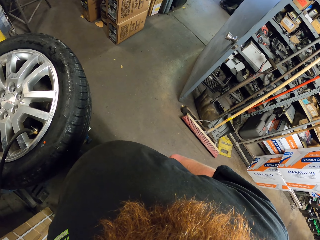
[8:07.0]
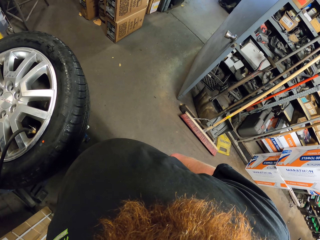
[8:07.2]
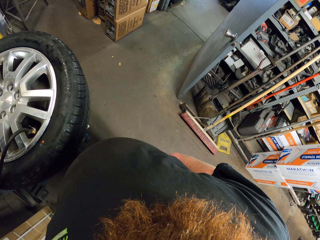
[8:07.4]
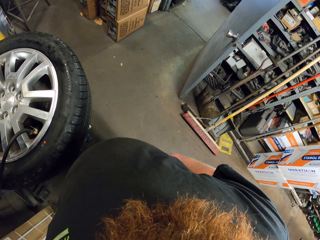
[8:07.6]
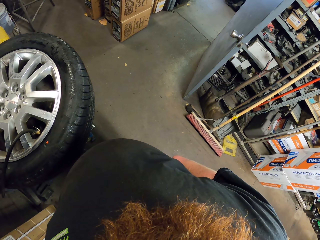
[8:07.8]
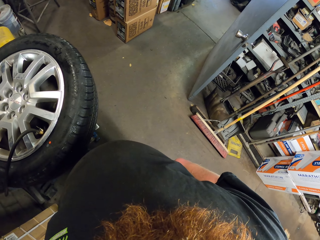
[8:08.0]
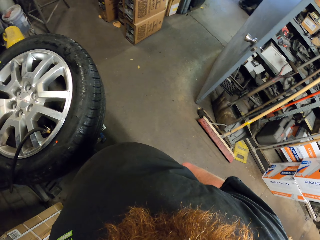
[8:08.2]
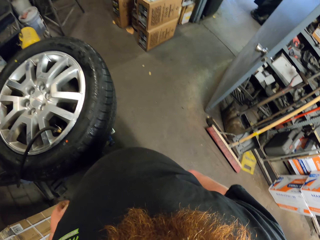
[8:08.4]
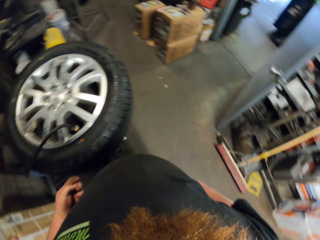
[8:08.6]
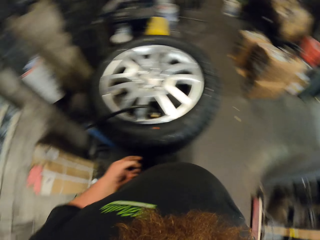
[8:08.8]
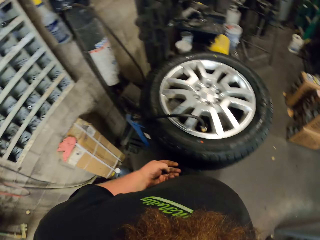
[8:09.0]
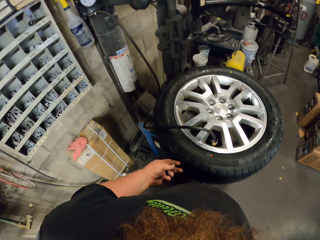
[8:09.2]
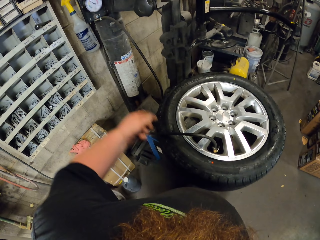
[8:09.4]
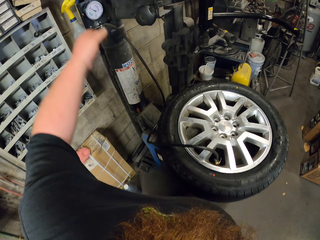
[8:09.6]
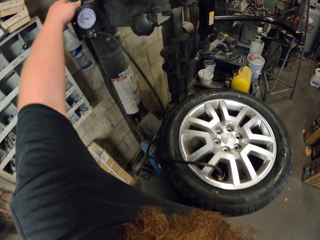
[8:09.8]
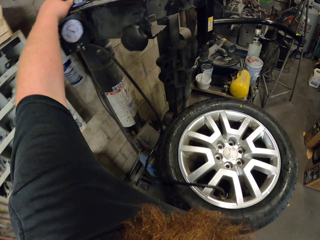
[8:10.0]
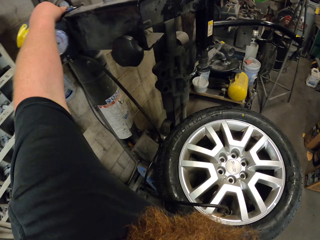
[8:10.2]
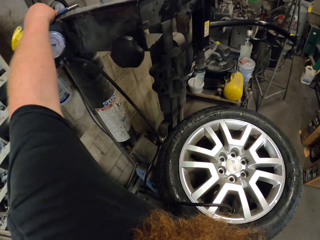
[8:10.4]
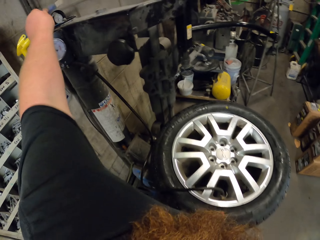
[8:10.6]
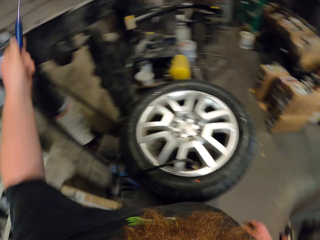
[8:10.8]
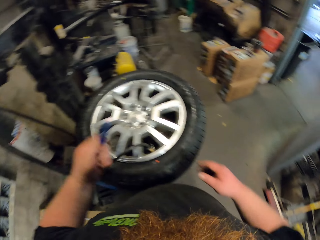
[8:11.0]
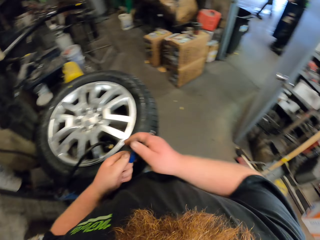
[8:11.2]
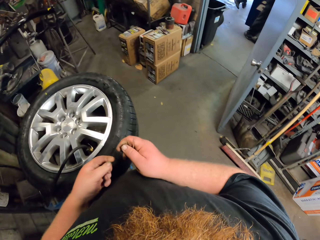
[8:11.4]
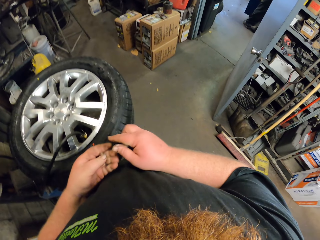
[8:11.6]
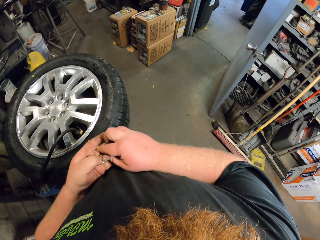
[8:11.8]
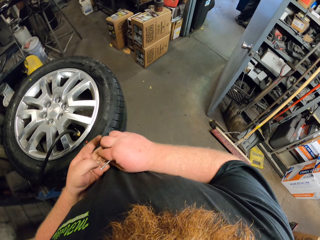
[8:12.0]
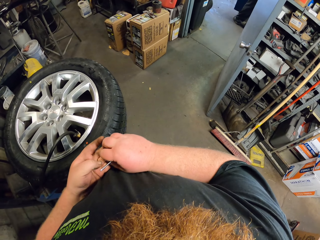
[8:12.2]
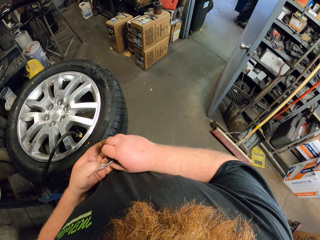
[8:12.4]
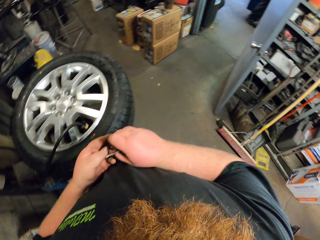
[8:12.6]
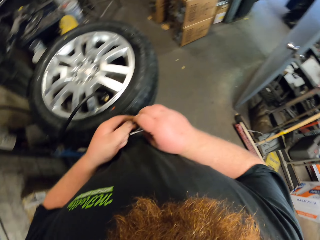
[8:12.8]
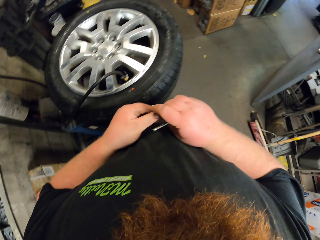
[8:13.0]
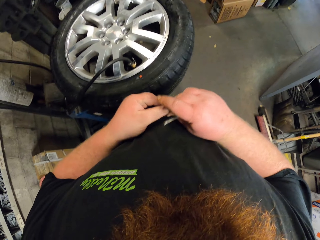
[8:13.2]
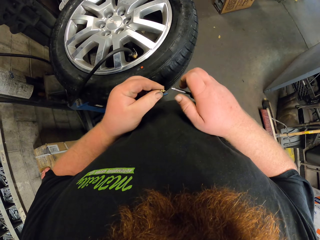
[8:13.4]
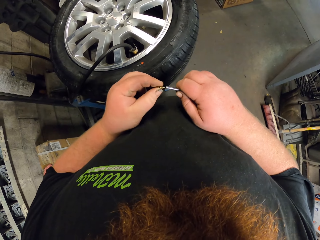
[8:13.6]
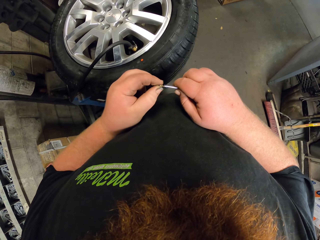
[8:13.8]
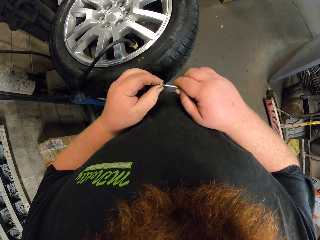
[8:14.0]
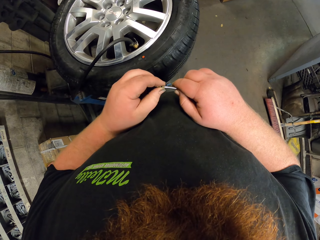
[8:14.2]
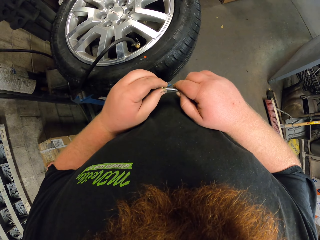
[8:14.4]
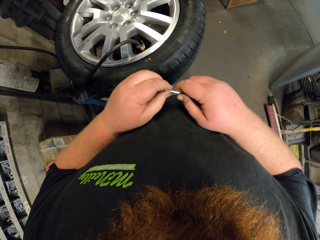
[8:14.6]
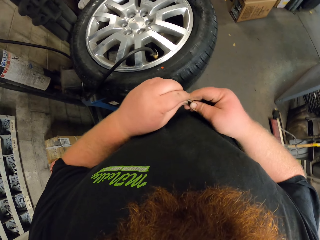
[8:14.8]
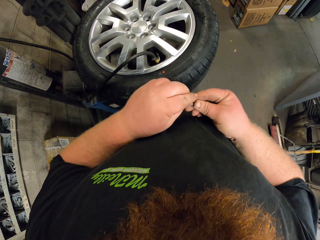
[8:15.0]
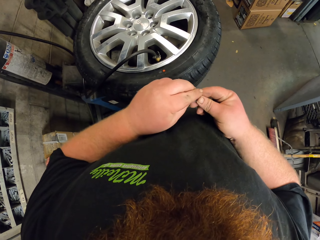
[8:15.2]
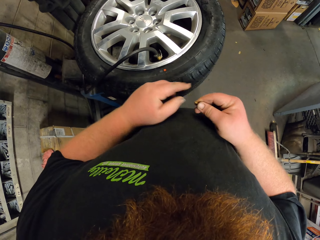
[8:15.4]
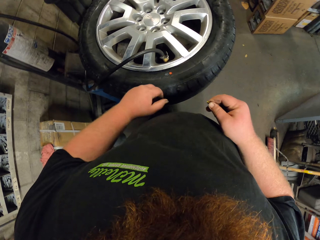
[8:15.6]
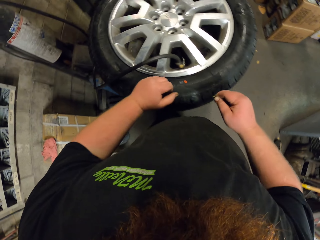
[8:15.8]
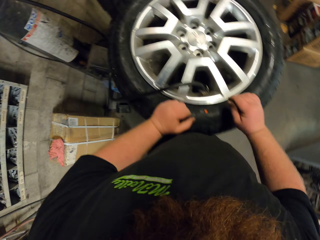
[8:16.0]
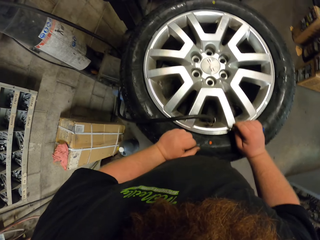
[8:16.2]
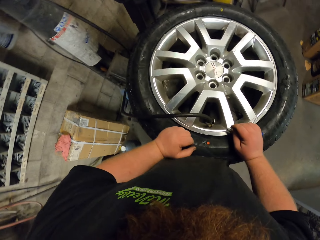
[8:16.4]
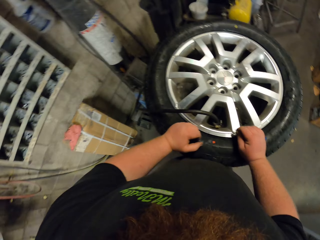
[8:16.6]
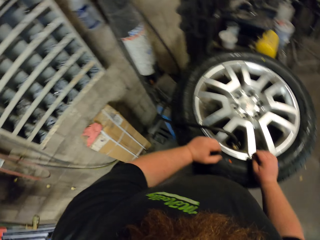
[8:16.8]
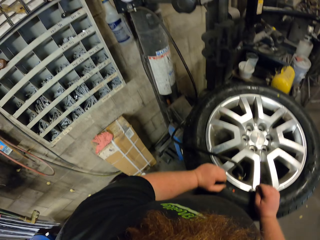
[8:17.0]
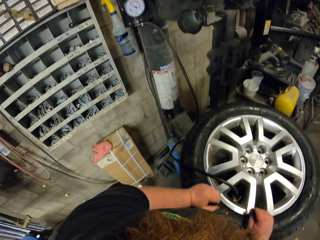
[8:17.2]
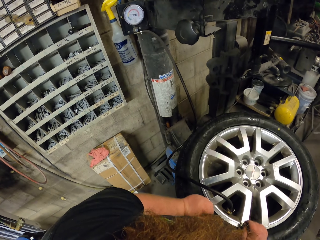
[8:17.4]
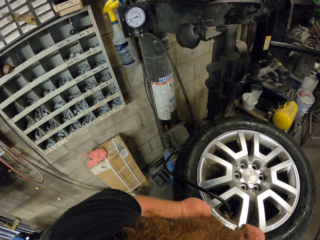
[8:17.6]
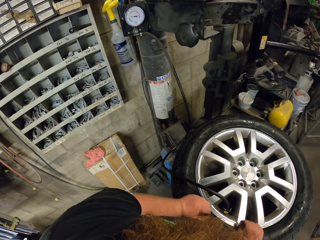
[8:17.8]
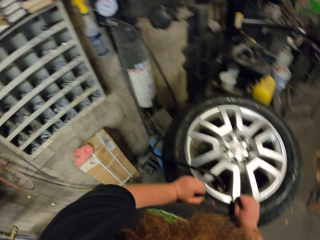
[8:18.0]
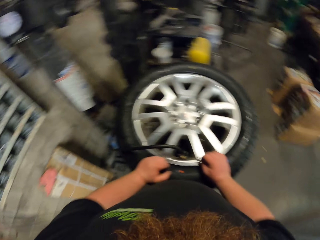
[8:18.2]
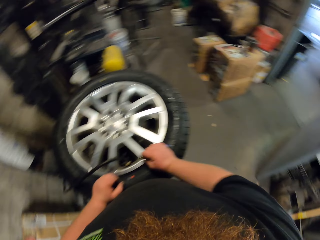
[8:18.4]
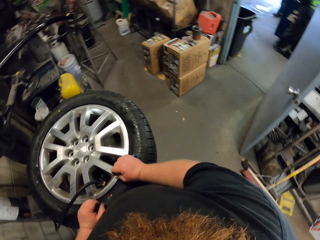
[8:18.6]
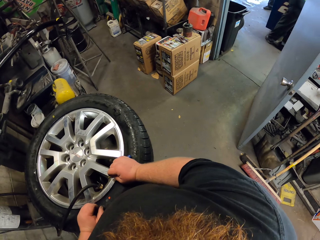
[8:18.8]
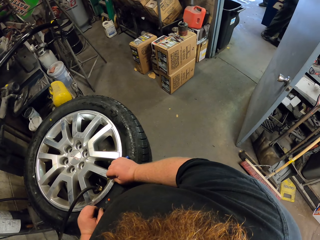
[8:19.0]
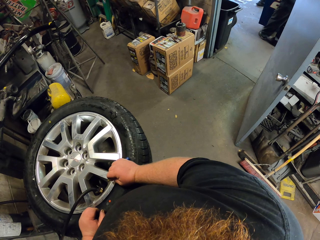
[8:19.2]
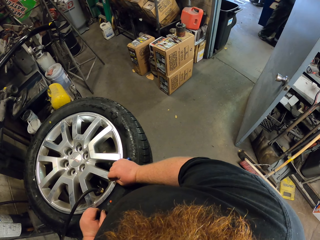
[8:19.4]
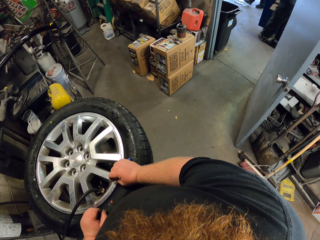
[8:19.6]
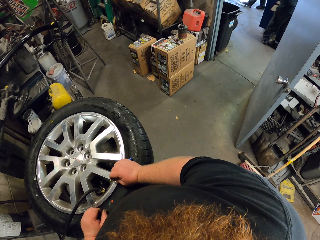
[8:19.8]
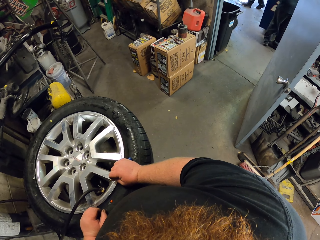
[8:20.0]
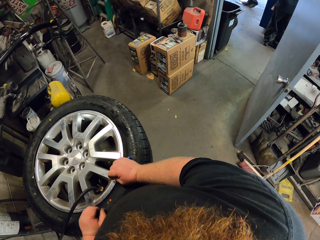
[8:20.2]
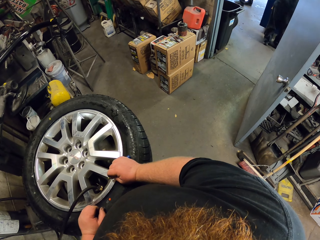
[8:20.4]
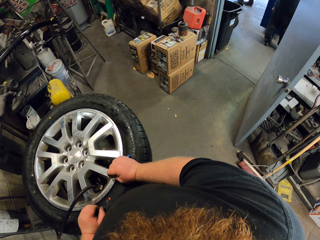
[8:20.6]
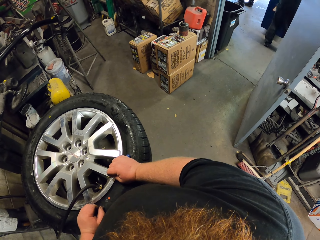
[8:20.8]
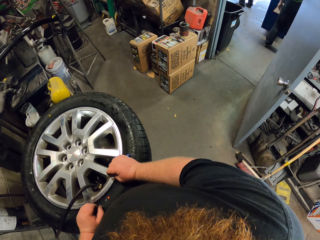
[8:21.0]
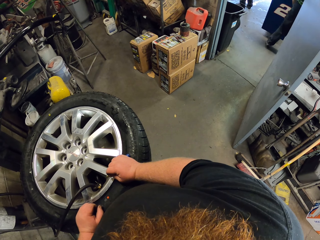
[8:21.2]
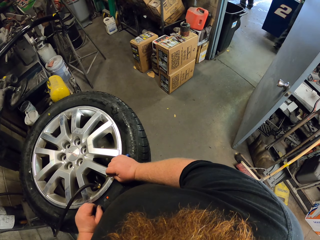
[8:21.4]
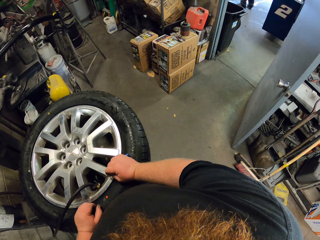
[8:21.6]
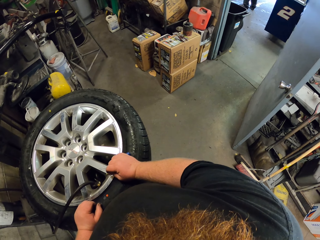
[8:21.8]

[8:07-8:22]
The camera wearer picks something from the shelf. He fixes something in his hand. He leans on the tire. He looks around.

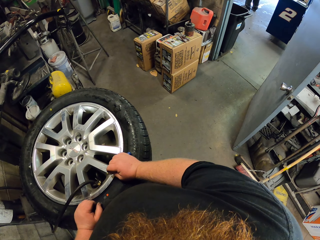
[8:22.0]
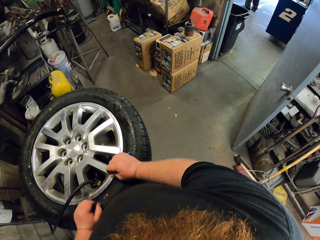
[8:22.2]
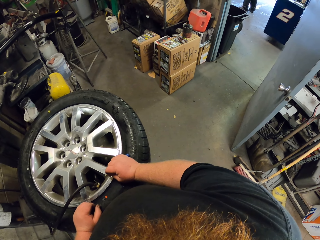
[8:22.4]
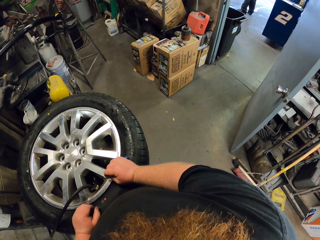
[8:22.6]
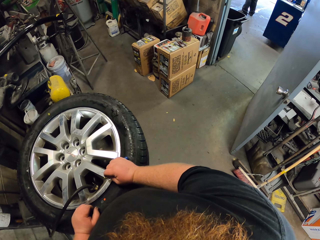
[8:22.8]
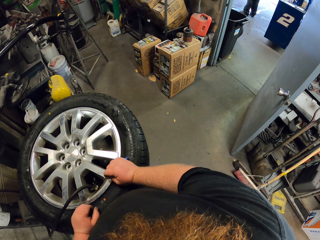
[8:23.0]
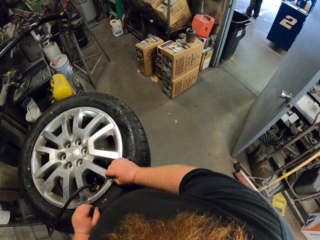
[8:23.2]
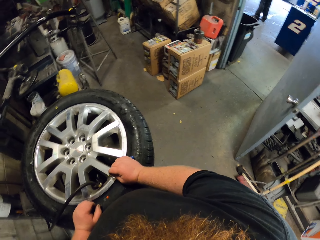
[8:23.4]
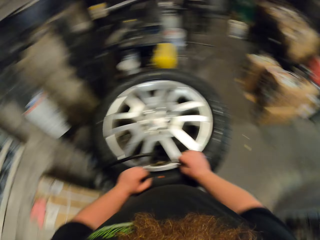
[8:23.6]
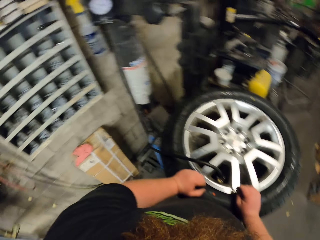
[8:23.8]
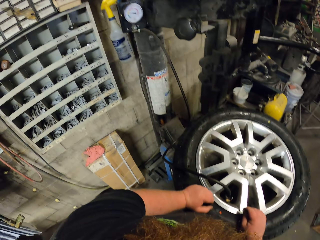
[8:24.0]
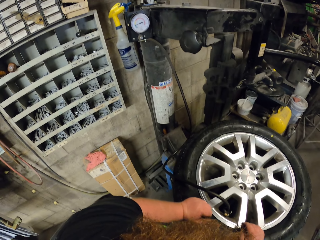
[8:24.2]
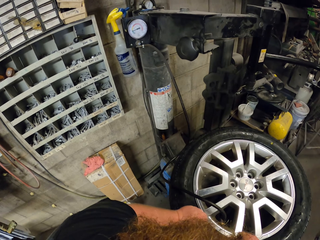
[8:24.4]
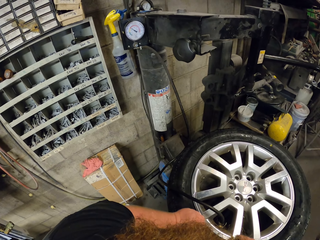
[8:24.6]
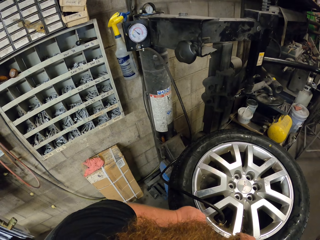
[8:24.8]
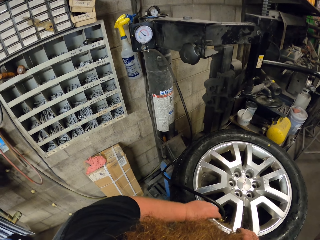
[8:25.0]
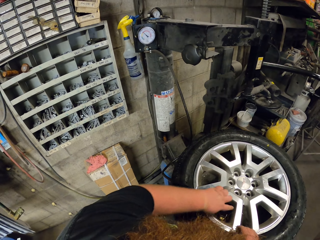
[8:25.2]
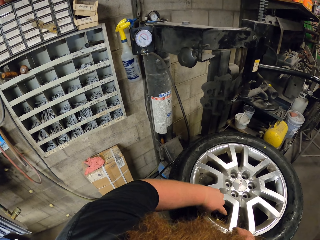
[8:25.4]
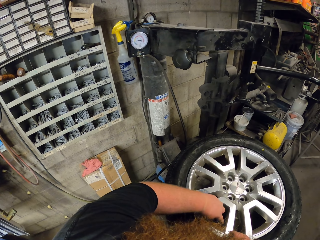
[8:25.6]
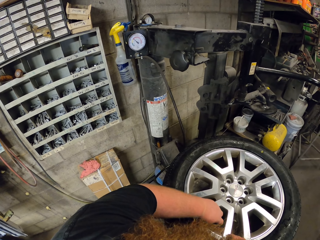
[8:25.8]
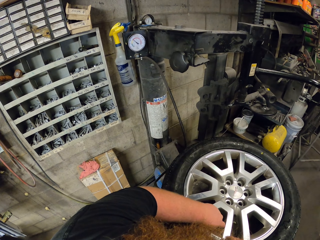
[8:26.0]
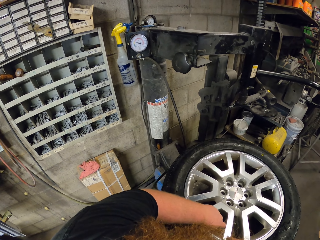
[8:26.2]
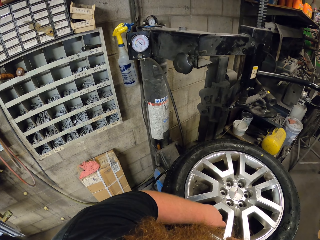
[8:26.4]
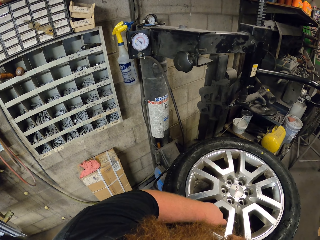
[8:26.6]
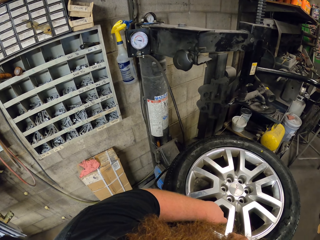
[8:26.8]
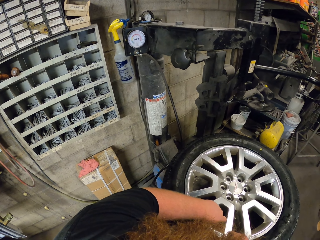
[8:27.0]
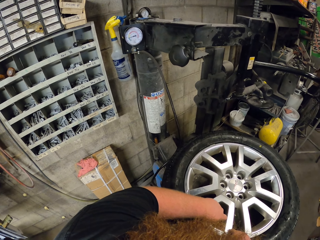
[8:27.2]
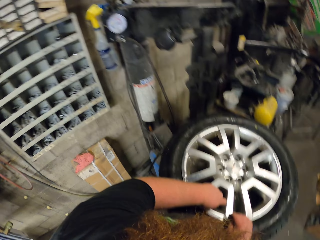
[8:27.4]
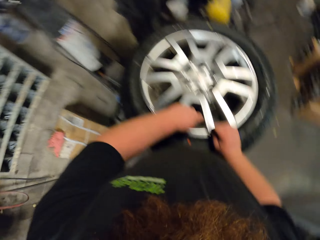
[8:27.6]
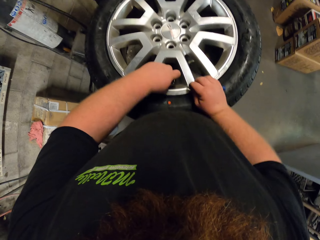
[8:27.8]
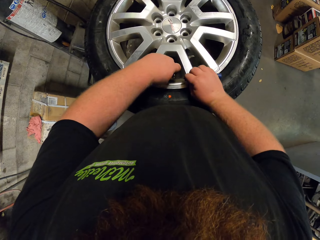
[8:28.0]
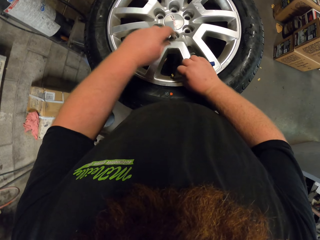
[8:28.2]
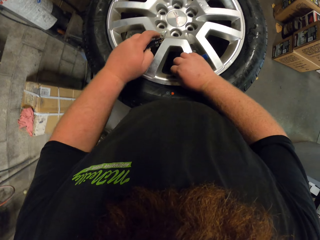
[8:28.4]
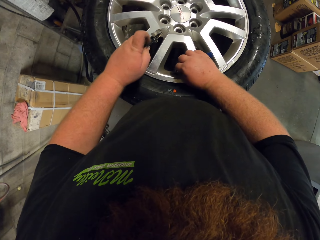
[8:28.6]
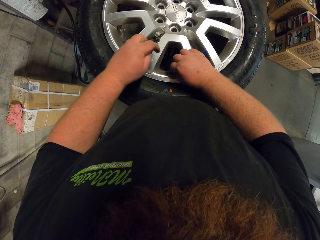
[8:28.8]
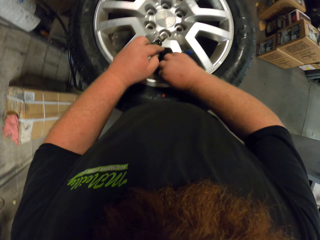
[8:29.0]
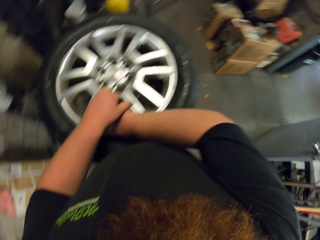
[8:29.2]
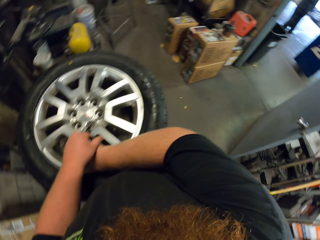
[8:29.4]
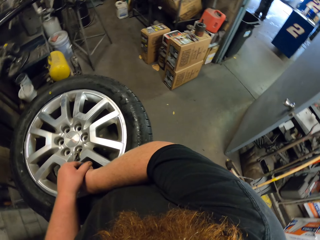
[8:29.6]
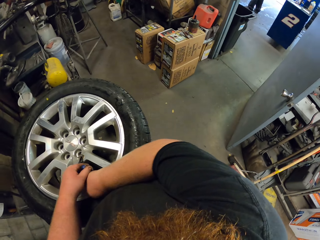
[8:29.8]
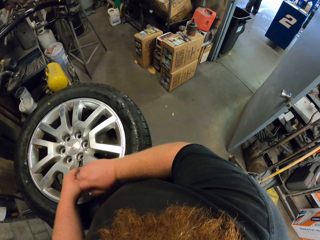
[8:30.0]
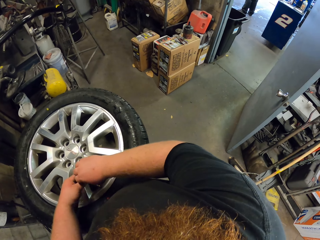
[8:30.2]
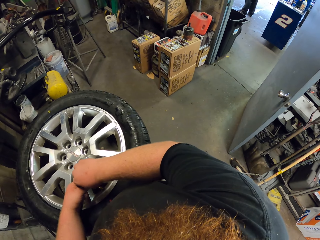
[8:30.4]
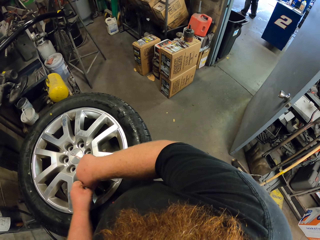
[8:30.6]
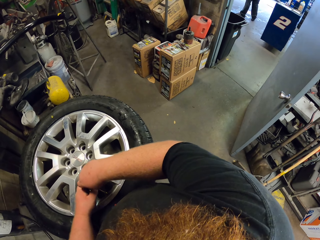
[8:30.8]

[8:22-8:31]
The camera wearer checks the wheel. They plug out something.
